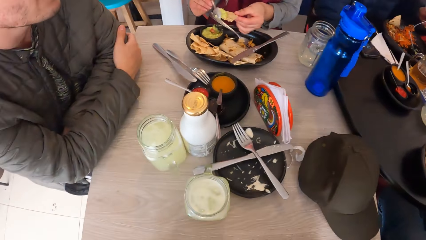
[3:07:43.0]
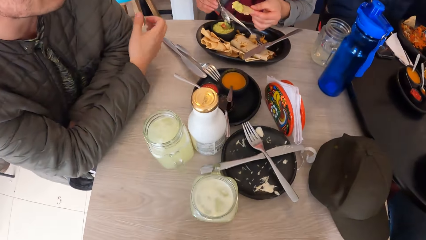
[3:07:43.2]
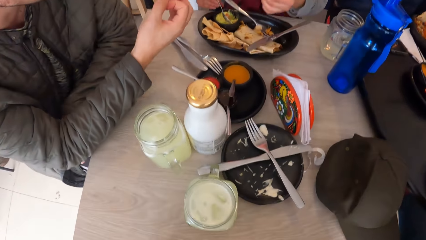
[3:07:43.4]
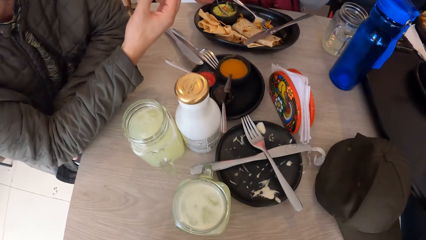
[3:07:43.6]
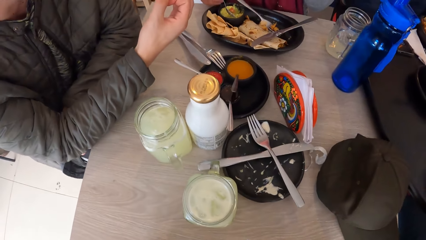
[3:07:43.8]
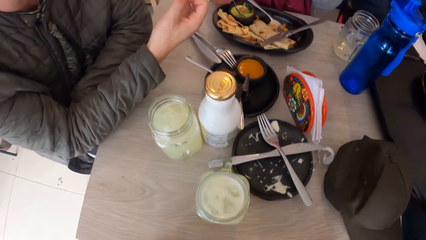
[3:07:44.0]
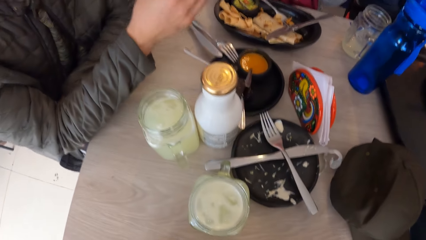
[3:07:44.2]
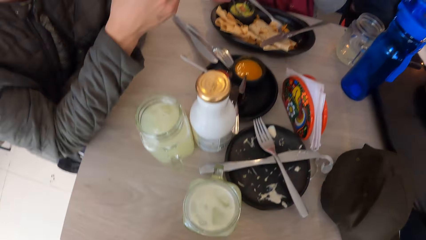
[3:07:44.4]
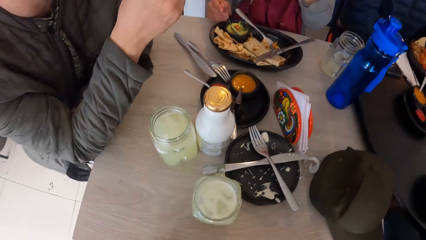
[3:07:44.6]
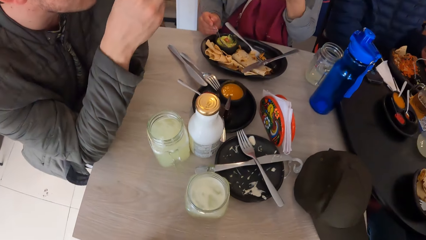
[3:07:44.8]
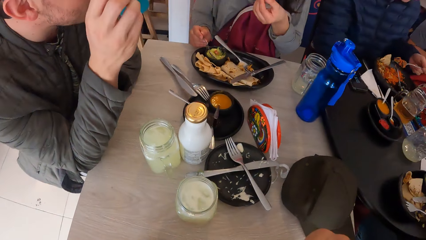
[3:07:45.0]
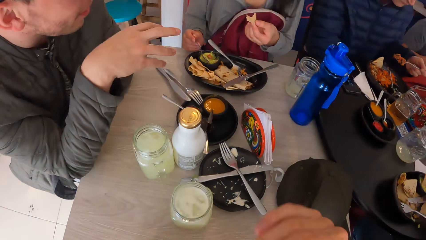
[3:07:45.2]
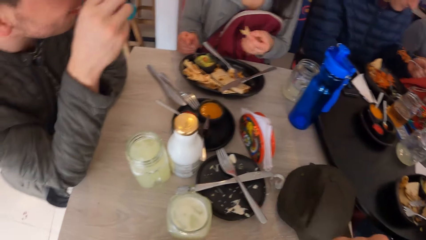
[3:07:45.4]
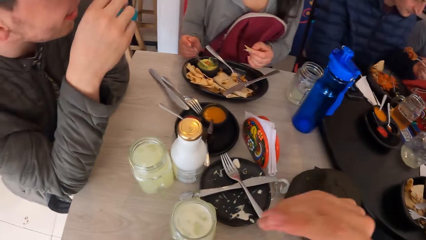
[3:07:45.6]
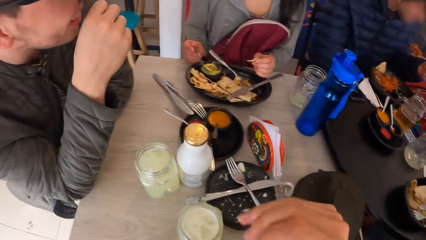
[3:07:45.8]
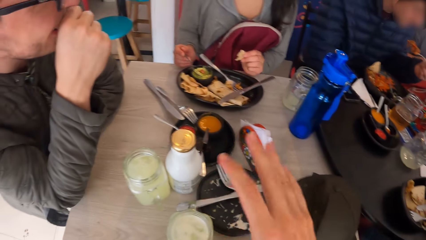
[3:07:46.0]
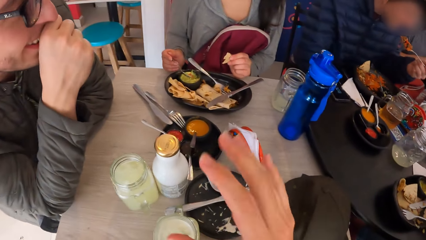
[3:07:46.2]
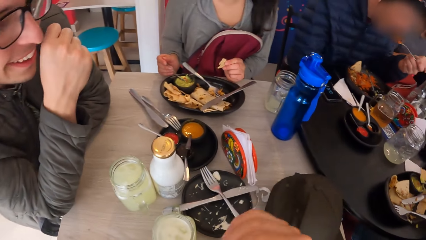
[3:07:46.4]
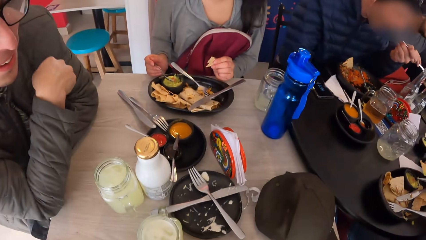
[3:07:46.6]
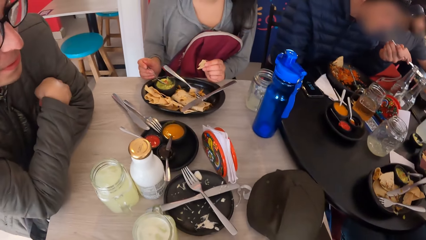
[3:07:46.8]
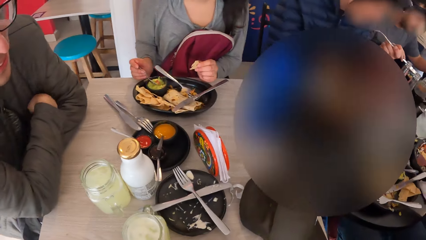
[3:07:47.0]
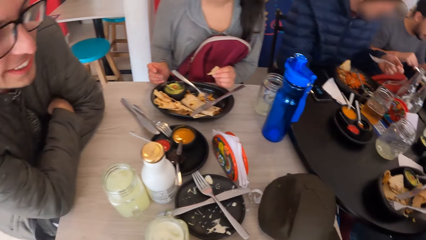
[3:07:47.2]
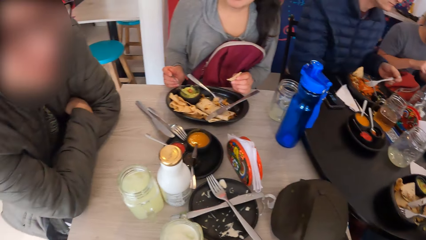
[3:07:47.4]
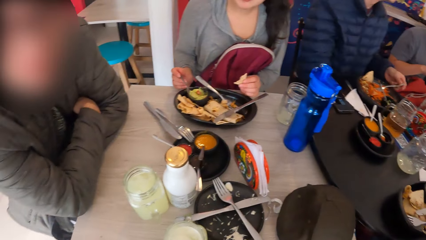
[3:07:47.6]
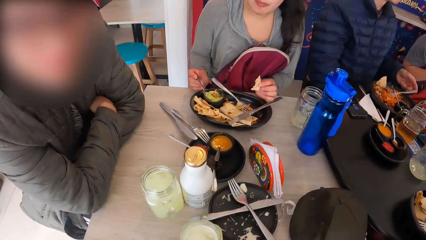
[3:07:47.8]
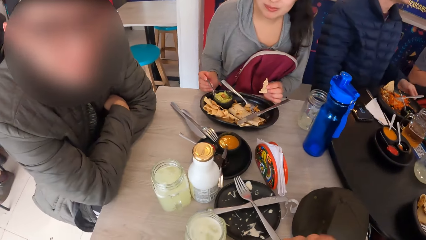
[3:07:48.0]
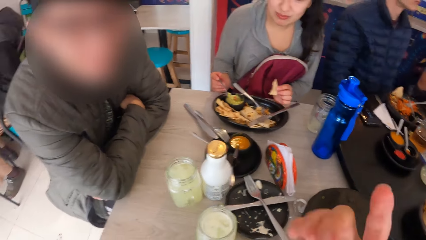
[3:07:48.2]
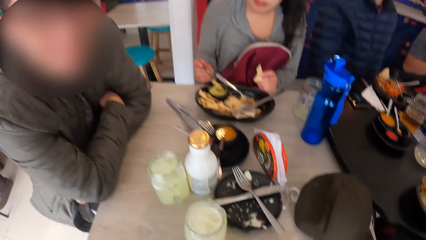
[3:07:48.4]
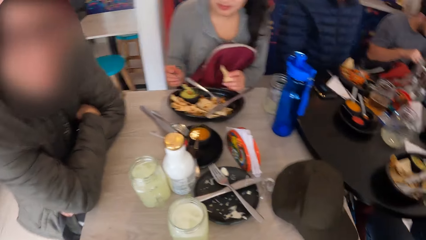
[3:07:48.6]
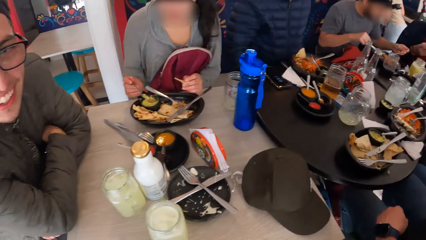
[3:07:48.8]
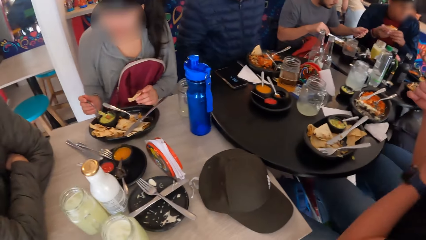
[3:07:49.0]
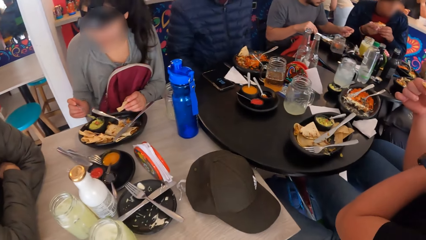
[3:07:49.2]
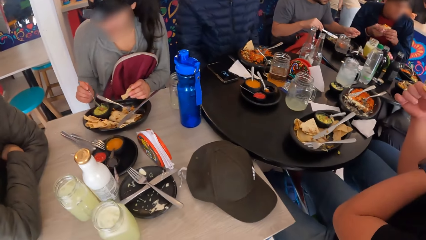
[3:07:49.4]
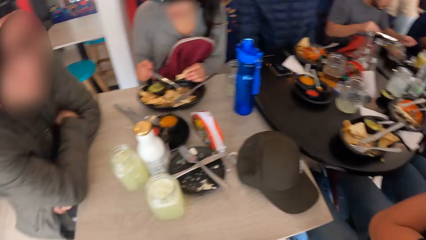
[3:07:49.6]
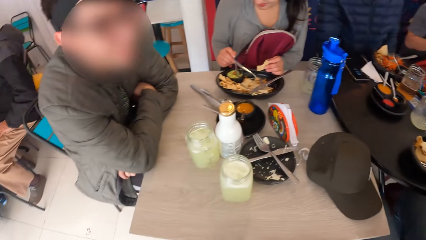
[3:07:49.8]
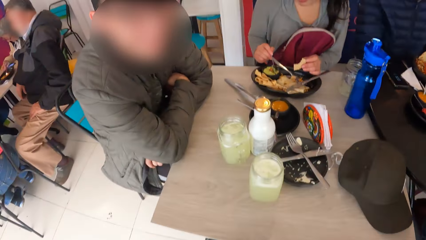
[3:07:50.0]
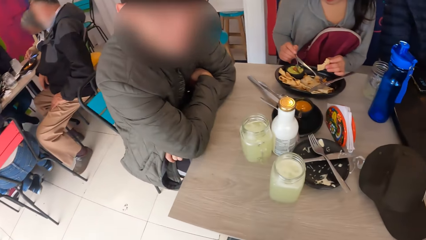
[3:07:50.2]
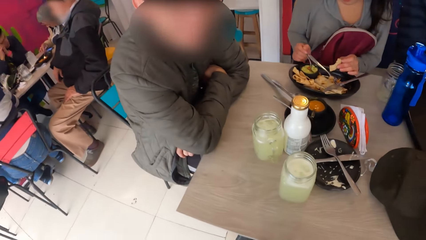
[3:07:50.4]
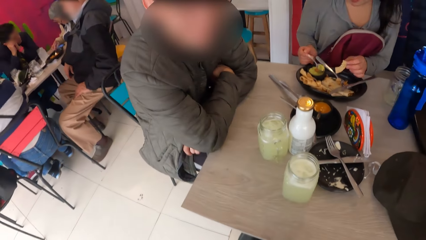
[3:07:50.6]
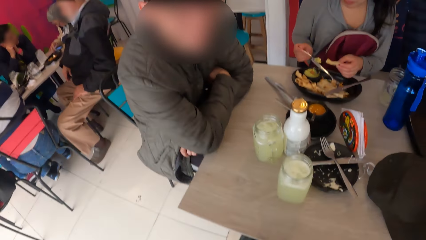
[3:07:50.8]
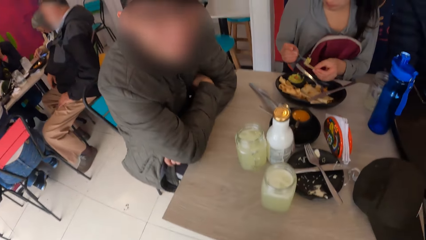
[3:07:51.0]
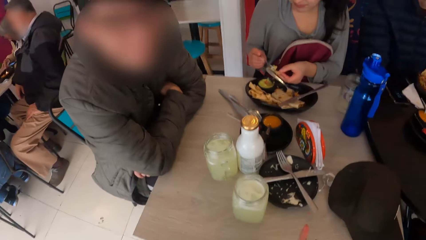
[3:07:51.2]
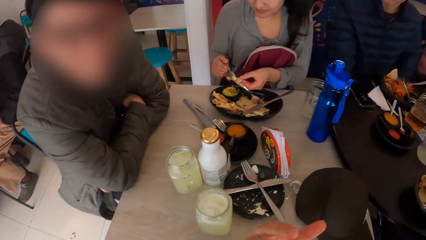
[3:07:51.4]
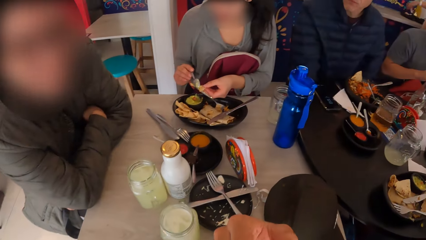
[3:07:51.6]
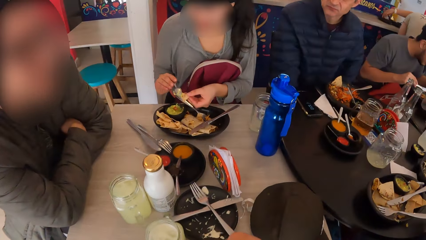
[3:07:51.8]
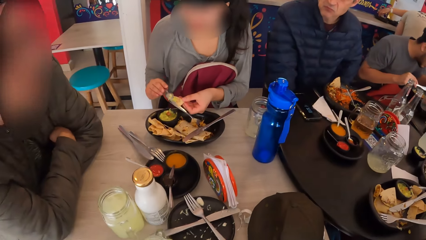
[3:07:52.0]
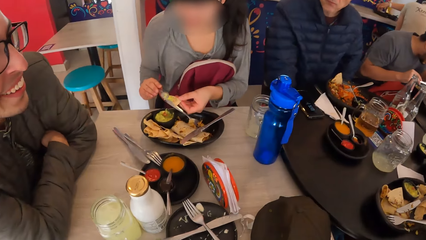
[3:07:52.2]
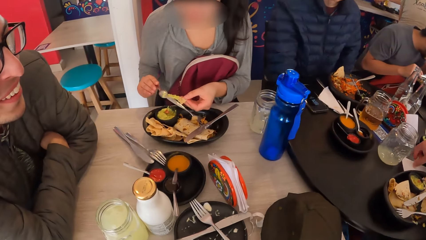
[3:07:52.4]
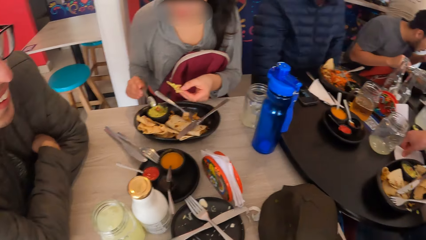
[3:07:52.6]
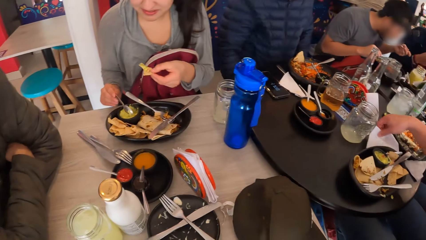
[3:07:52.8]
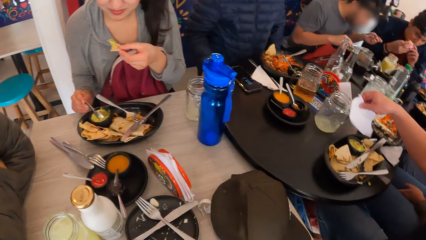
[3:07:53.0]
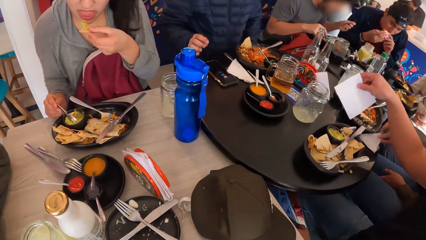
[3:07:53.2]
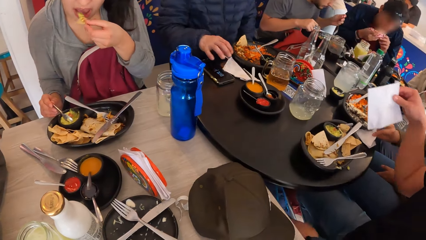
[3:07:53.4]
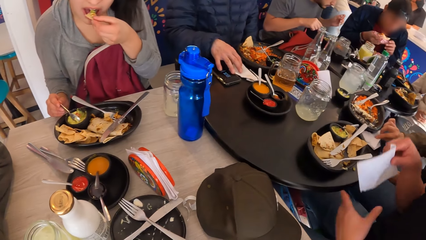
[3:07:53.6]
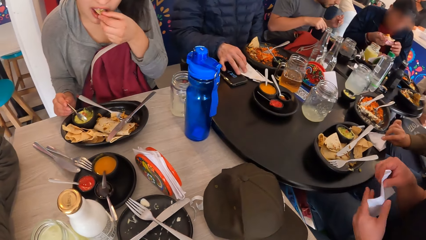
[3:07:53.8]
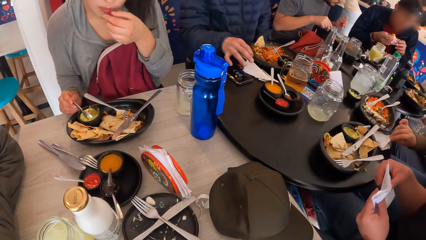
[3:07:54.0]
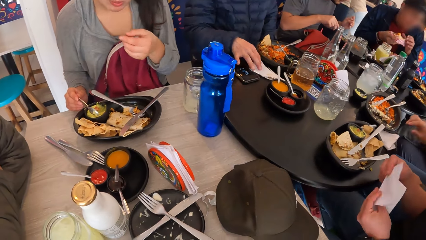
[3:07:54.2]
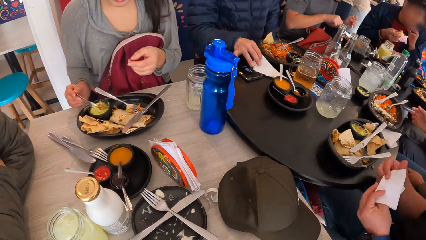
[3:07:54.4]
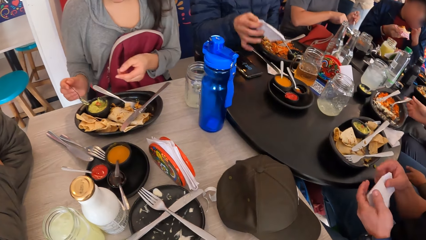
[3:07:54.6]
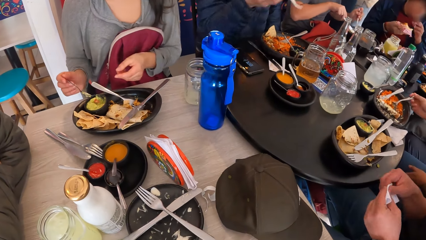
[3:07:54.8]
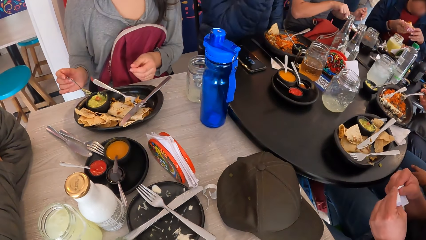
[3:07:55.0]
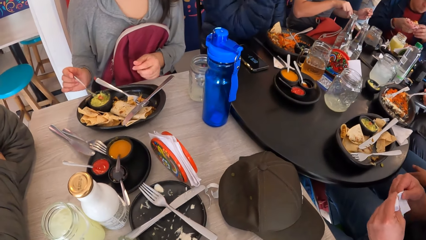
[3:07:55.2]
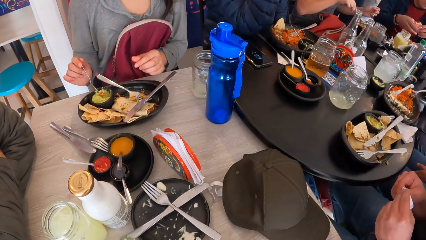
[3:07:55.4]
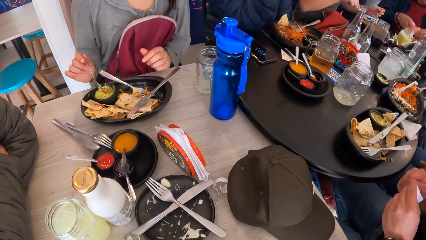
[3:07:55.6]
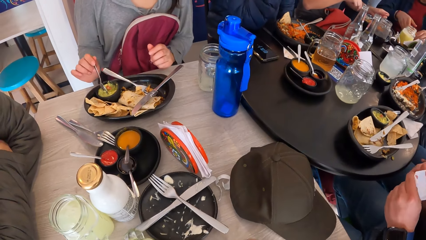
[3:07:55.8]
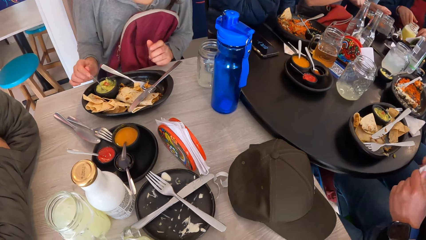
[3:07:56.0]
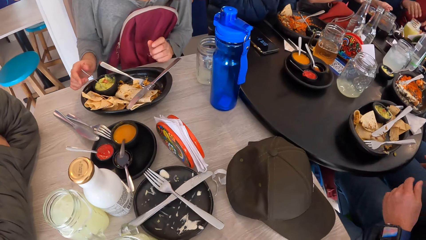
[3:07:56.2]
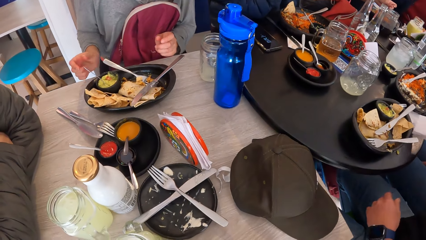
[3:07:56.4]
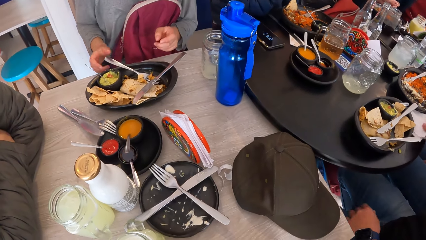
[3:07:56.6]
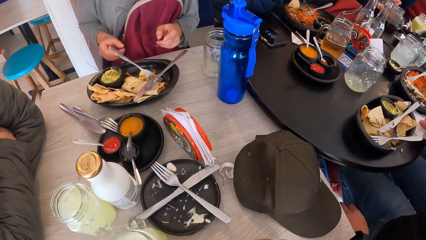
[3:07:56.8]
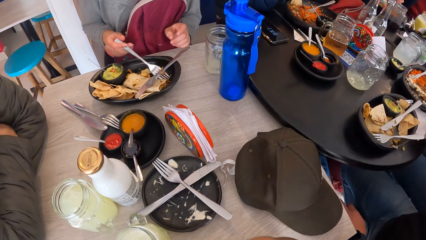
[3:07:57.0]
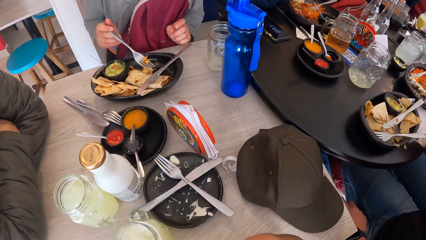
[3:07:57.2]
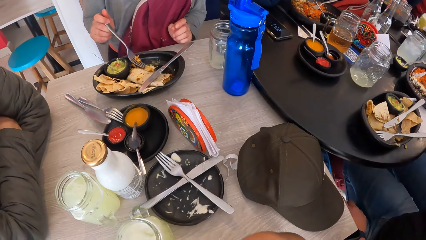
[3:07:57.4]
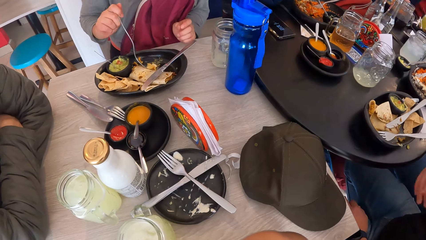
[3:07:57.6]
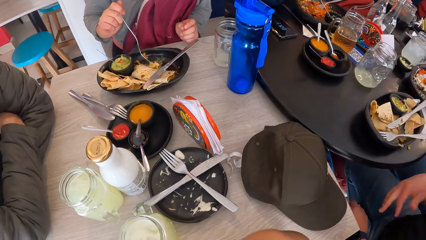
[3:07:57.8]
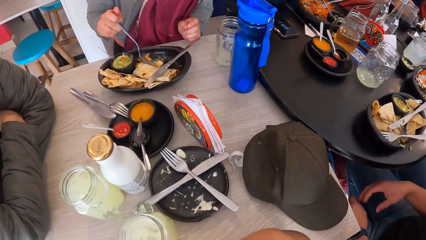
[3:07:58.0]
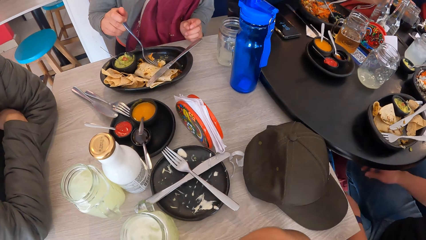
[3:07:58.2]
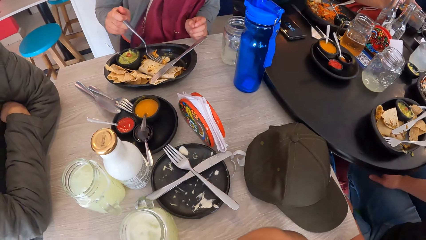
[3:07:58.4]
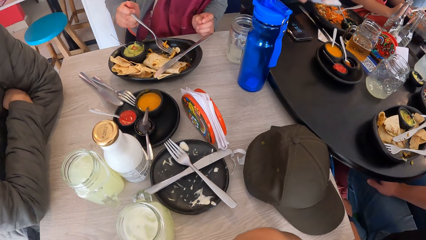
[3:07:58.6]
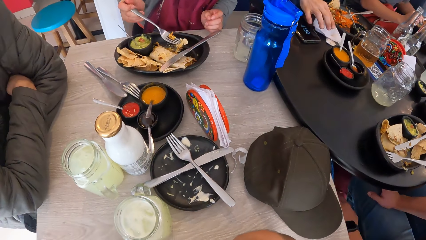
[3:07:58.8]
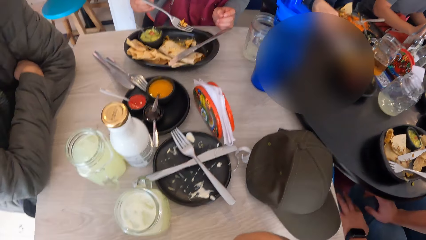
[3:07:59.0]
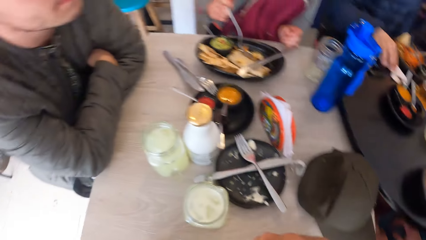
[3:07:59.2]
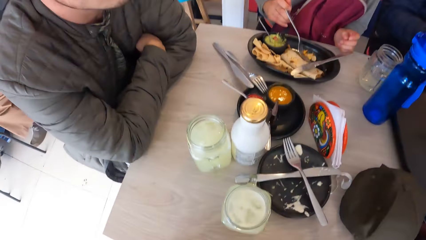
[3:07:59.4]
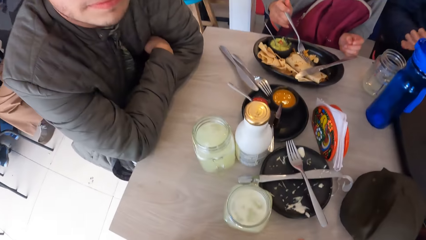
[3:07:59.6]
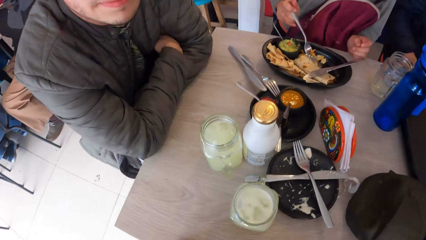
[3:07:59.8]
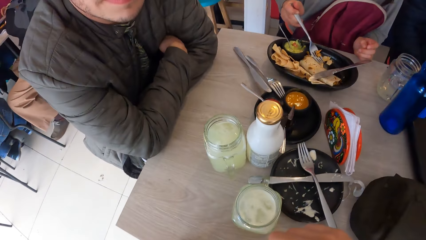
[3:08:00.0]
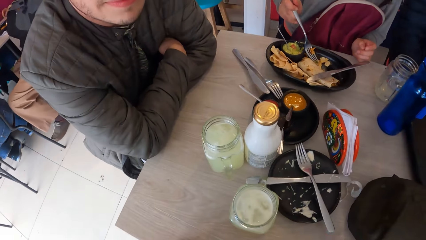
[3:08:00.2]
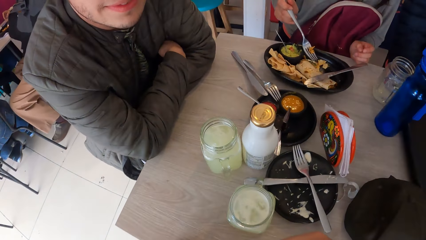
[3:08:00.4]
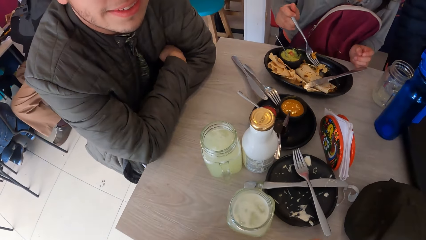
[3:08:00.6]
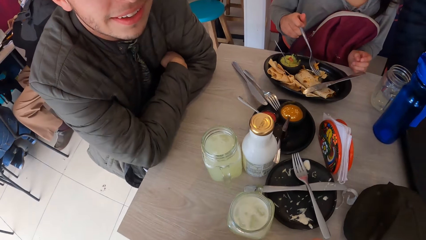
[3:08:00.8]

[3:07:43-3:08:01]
The camera wearer interacts with a man. The woman puts the sauce on the unleavened bread with the spoon in her right hand. She eats the unleavened bread with her left hand. The camera wearer looks around. The woman picks the fork on the plate with her right hand. She picks a piece of the unleavened bread from the plate with the fork in her right hand.
